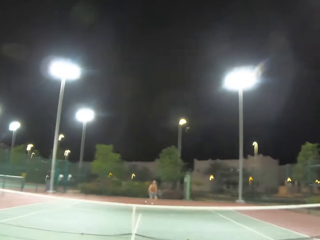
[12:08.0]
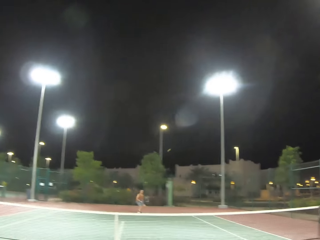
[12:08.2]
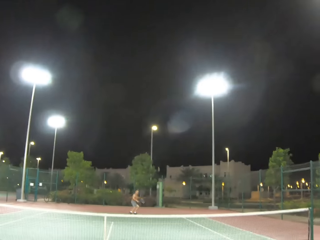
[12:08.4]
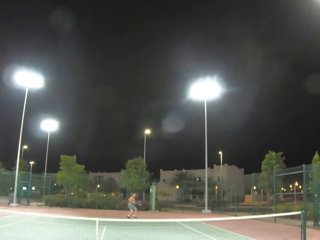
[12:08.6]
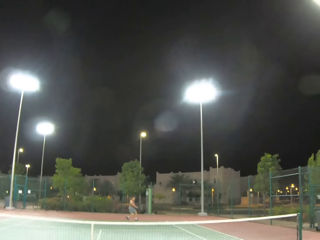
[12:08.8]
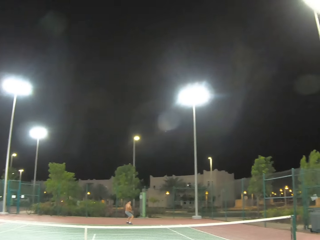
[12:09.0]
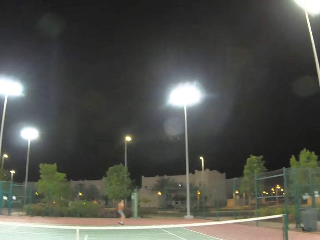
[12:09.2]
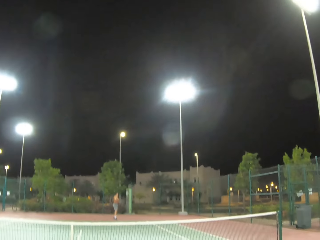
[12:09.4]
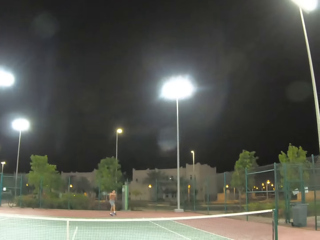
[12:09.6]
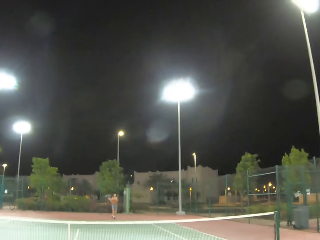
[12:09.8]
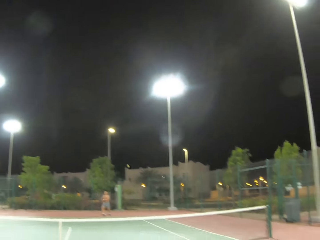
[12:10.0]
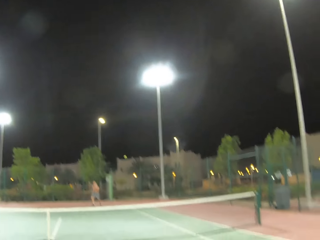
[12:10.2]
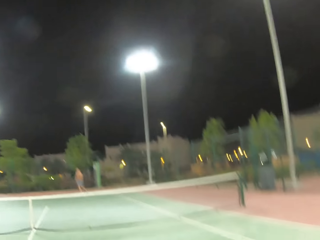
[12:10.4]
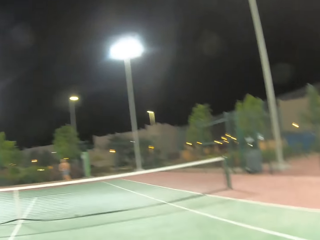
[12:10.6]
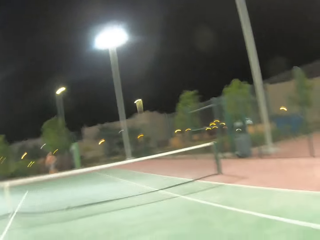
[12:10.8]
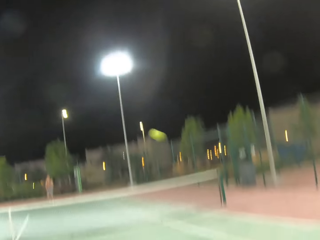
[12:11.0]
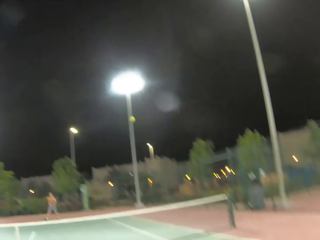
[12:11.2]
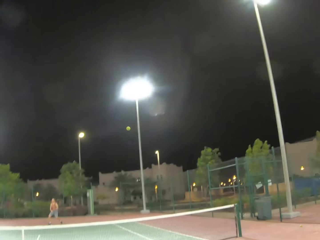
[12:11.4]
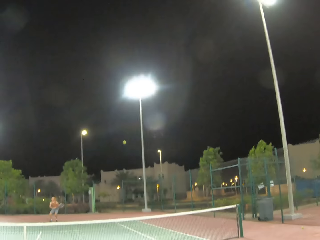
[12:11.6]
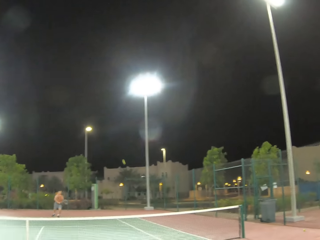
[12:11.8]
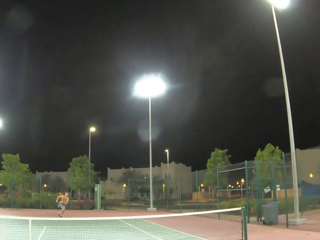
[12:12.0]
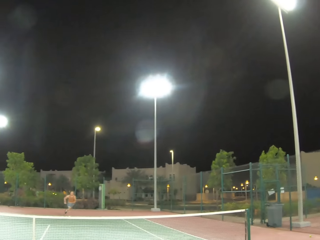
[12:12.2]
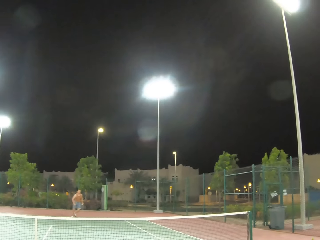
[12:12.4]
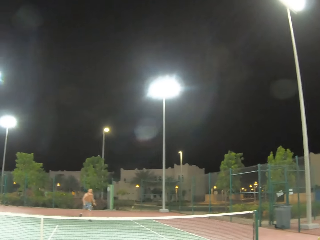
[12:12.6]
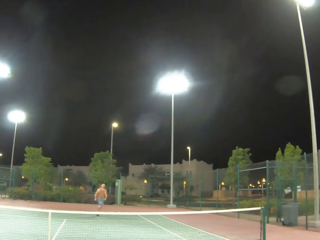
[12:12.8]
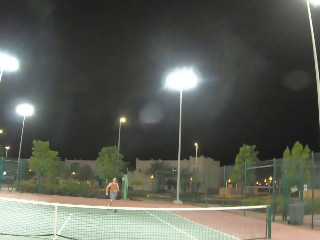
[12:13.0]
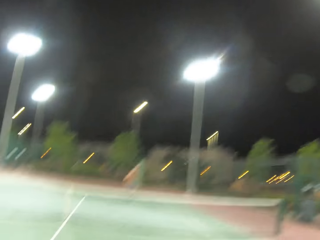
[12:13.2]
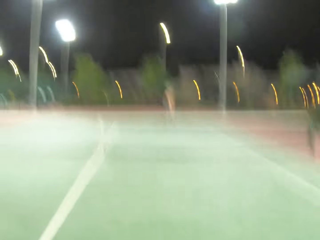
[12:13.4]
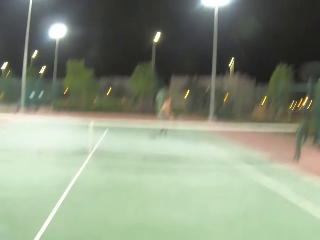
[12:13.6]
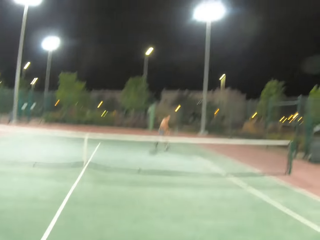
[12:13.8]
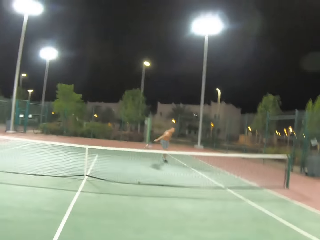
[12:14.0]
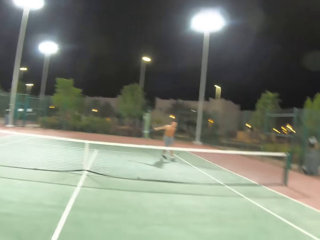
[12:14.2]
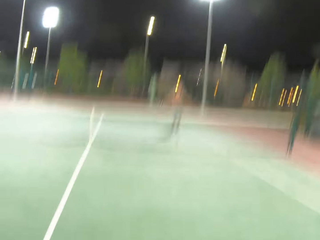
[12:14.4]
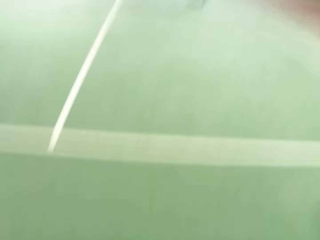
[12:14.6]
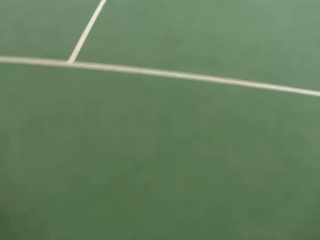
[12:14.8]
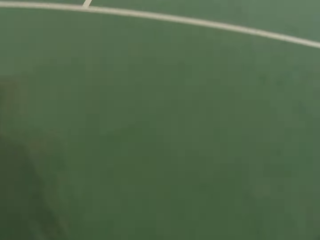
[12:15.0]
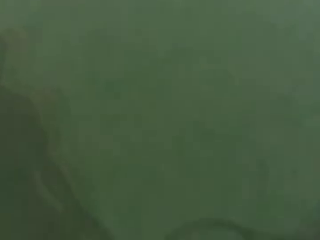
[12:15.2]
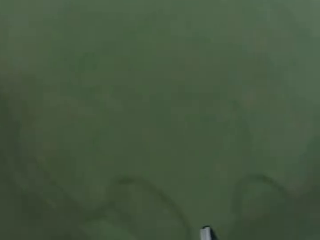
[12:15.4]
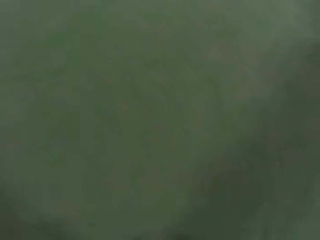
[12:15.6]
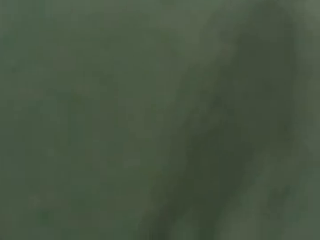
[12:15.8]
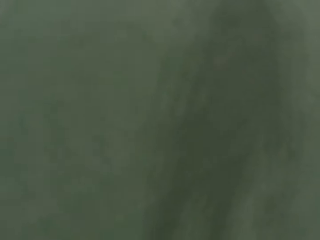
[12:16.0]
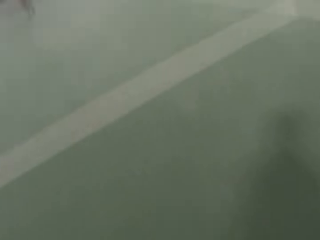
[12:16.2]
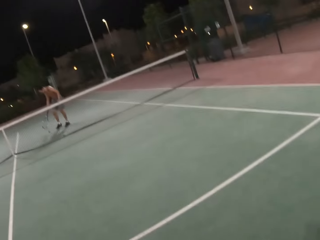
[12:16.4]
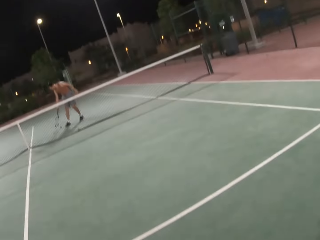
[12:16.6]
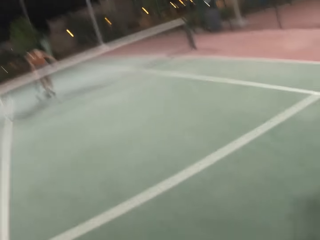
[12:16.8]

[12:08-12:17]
The camera wearer kicks the ball. A man kicks the ball. The camera wearer kicks the ball. The man kicks the ball.

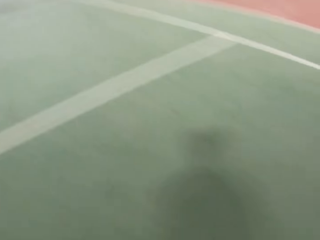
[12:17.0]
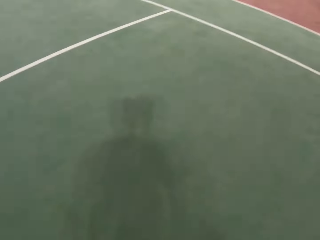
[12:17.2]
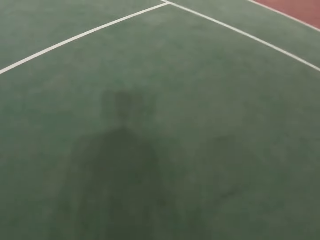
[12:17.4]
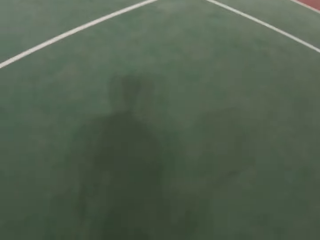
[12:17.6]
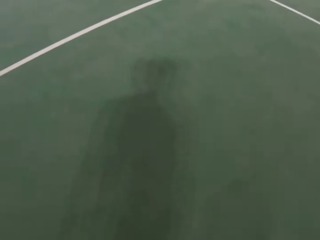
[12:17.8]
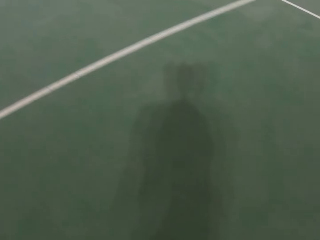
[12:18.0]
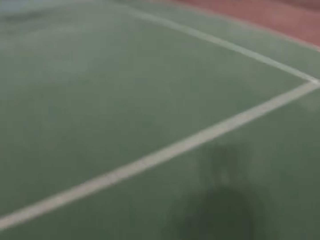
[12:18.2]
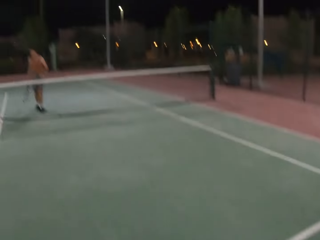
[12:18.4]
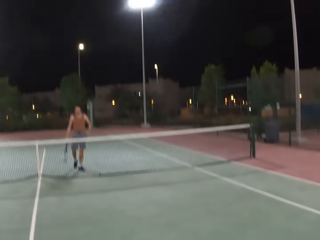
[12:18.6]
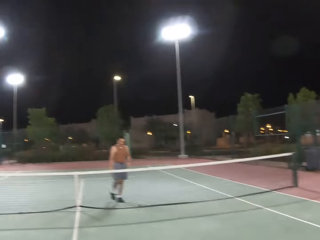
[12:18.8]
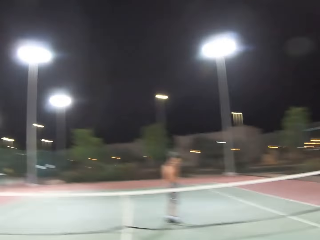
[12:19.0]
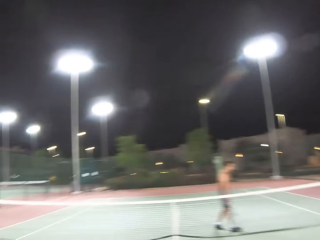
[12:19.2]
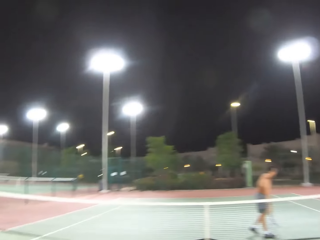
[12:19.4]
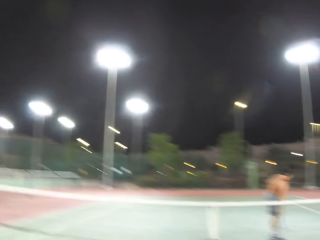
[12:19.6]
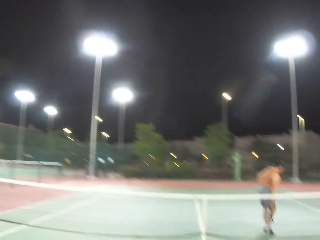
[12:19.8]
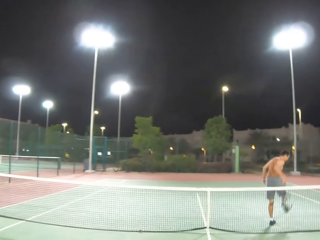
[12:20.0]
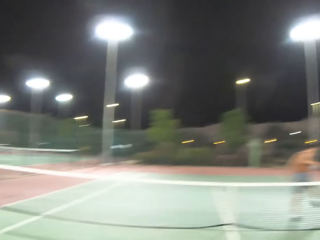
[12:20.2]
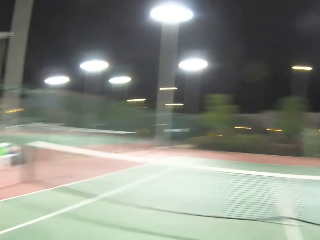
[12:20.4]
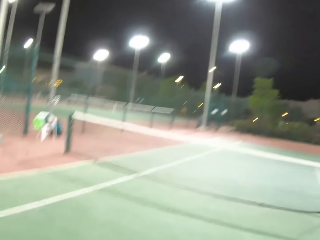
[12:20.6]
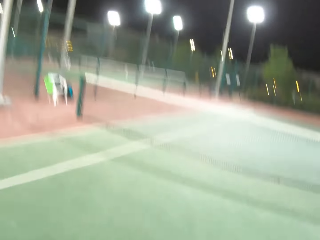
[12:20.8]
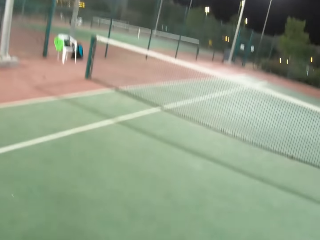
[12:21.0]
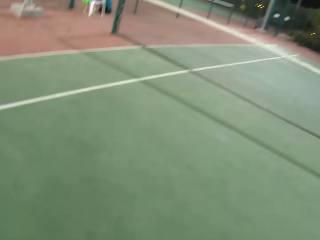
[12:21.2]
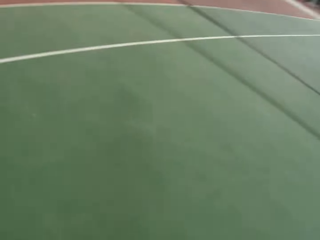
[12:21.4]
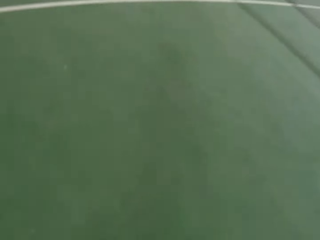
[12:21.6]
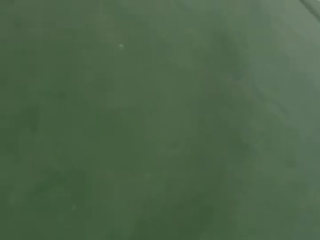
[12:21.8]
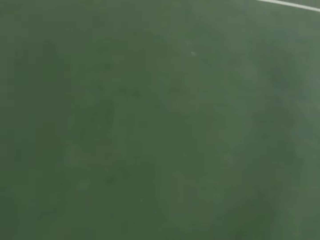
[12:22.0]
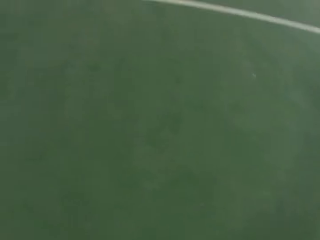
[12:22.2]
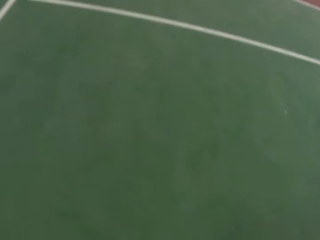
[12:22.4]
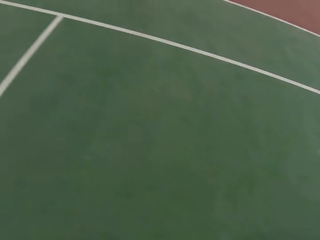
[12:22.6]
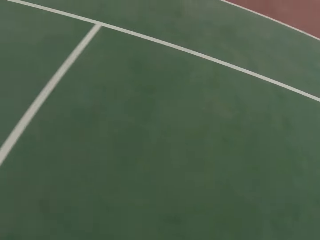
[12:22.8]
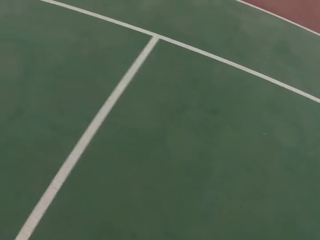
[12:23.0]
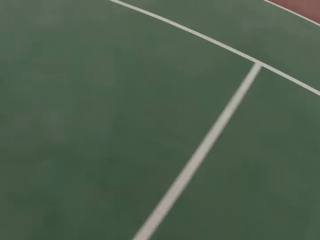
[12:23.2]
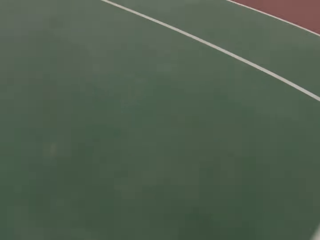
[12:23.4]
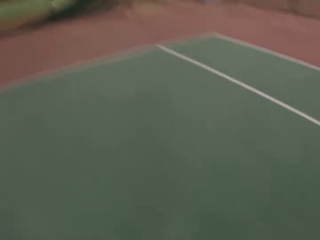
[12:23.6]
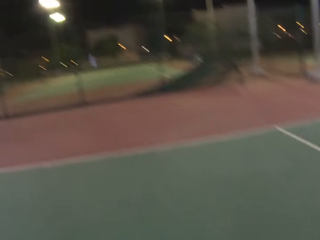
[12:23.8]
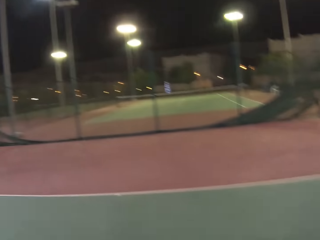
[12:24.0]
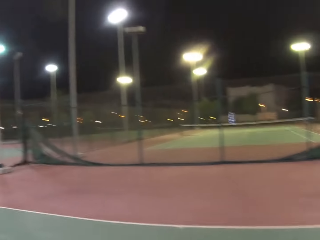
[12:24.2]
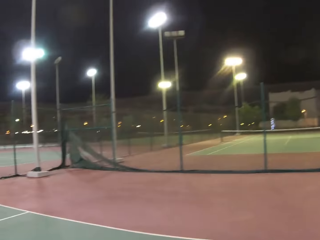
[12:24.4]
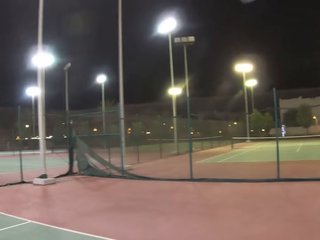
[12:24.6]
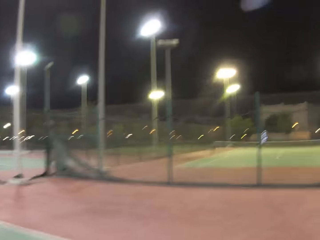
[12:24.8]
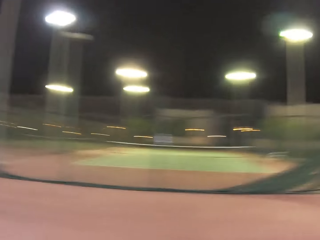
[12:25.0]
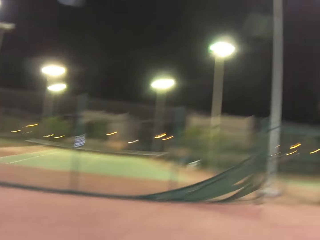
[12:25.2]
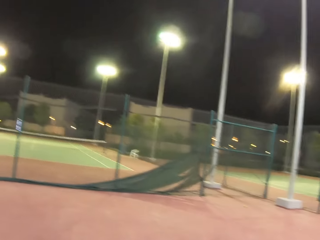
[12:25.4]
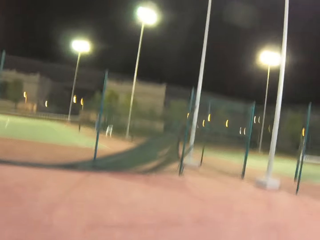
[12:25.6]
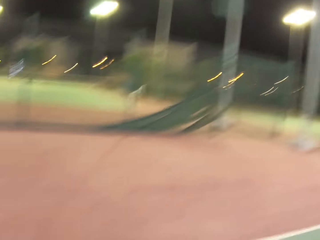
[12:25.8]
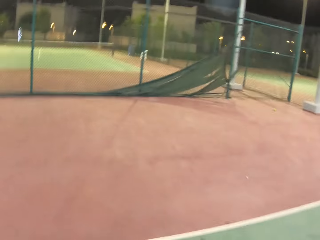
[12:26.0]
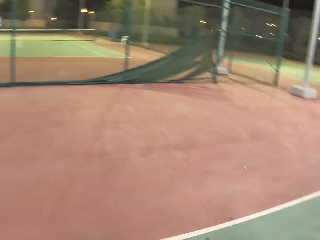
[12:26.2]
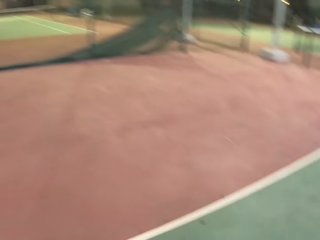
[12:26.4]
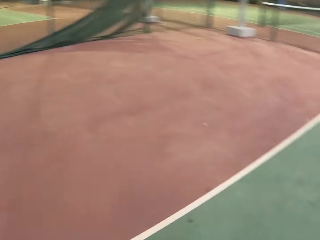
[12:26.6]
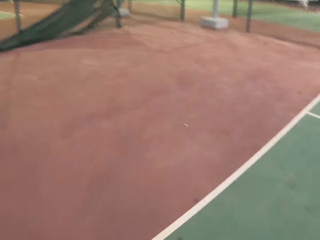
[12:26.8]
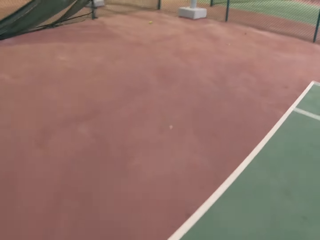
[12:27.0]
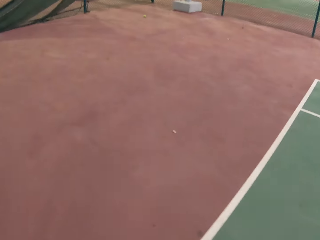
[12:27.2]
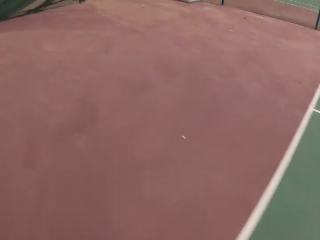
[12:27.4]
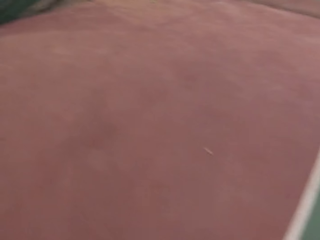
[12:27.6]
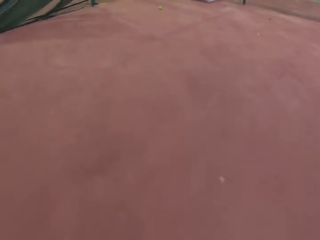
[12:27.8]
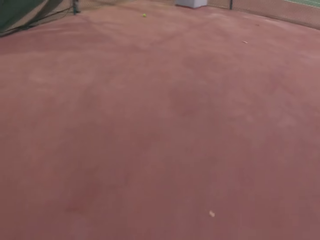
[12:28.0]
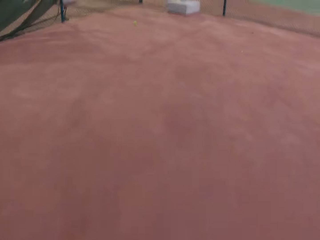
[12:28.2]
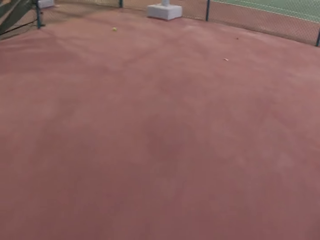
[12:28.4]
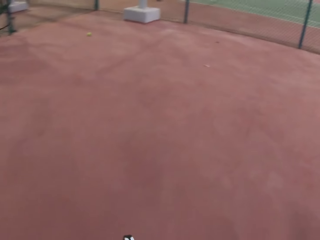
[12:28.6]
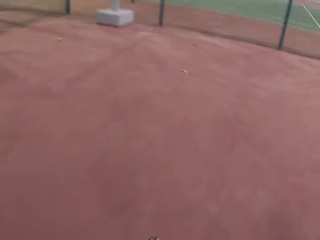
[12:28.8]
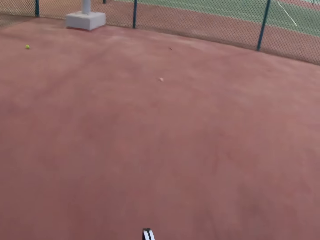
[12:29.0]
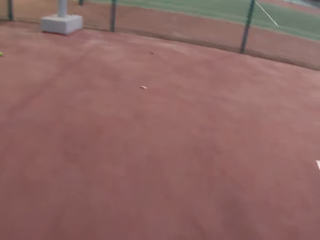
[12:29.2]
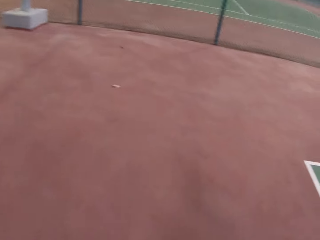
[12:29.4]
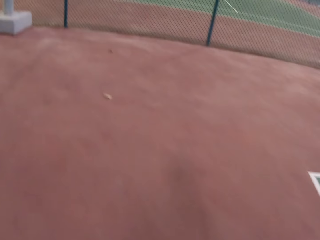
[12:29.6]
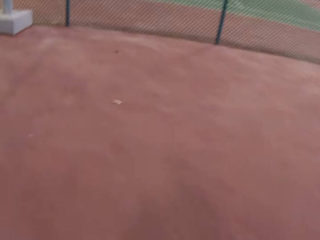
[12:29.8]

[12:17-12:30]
The camera wearer looks around and walks around in the tennis court. A person walks around on the tennis court. The camera wearer walks around in the tennis court.
